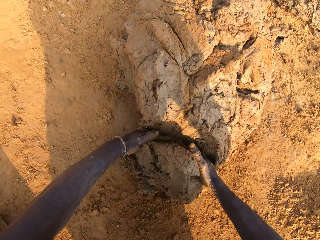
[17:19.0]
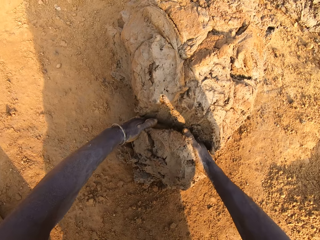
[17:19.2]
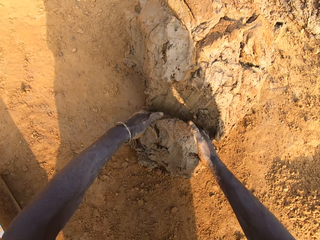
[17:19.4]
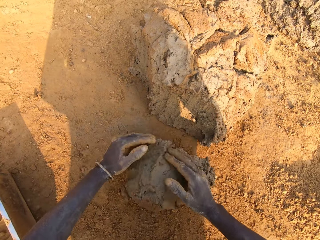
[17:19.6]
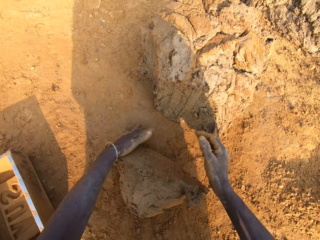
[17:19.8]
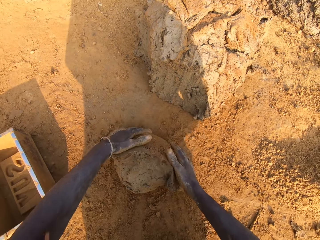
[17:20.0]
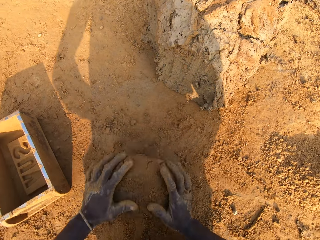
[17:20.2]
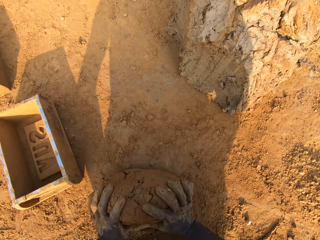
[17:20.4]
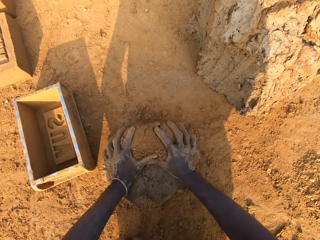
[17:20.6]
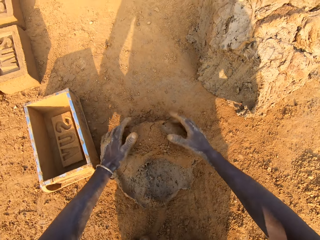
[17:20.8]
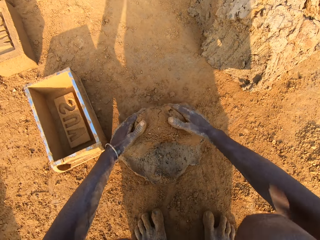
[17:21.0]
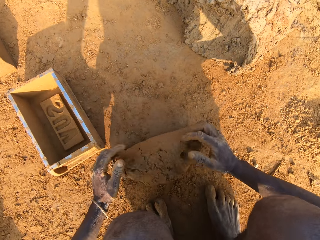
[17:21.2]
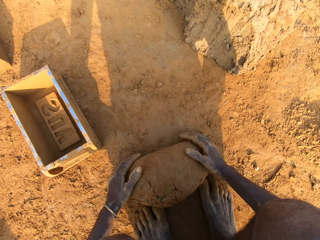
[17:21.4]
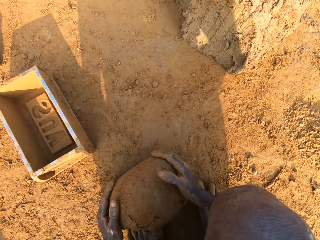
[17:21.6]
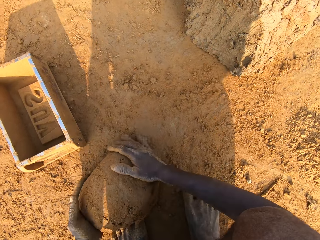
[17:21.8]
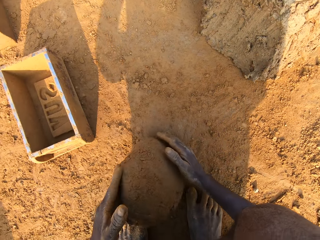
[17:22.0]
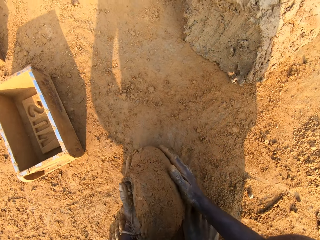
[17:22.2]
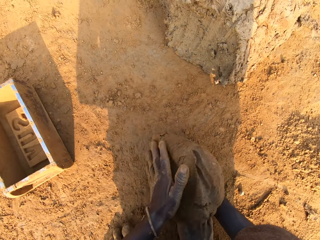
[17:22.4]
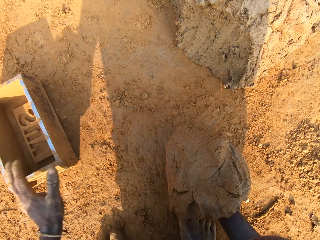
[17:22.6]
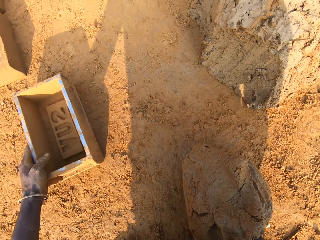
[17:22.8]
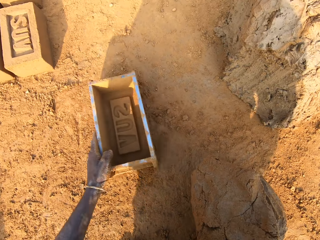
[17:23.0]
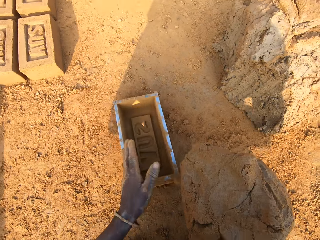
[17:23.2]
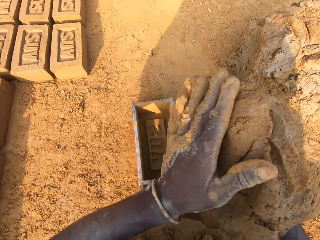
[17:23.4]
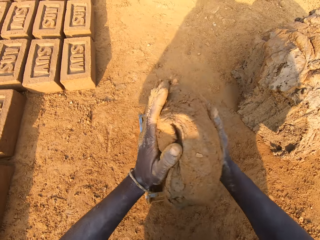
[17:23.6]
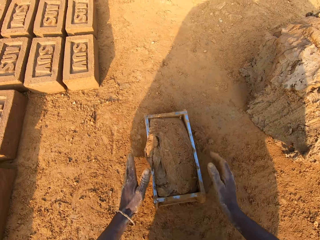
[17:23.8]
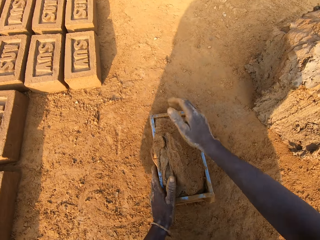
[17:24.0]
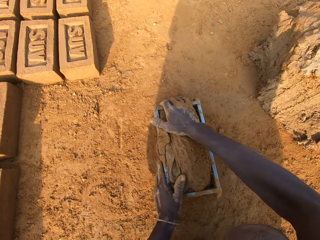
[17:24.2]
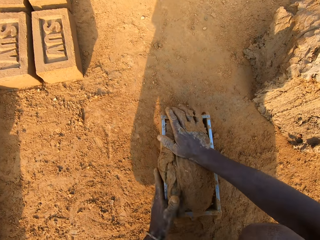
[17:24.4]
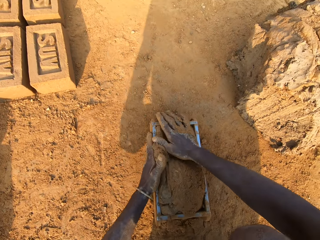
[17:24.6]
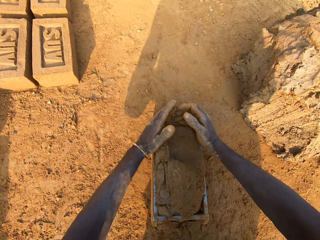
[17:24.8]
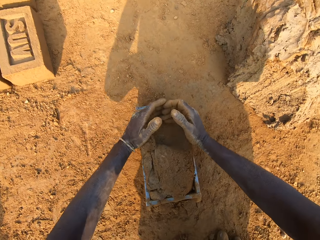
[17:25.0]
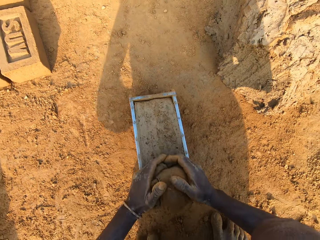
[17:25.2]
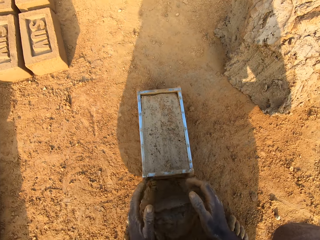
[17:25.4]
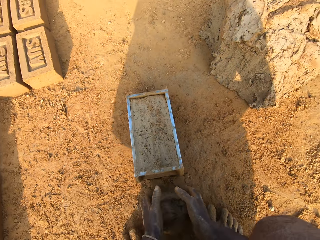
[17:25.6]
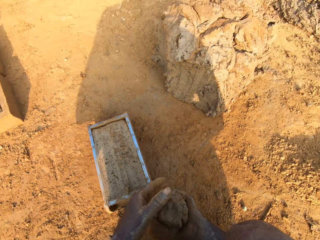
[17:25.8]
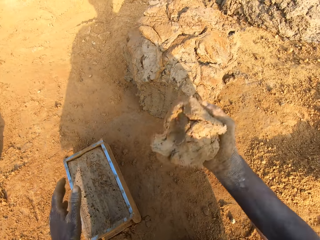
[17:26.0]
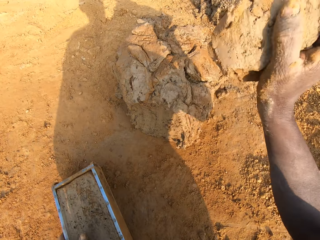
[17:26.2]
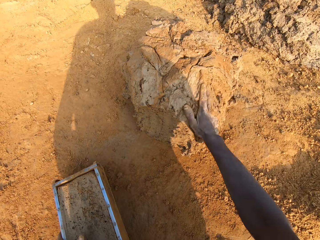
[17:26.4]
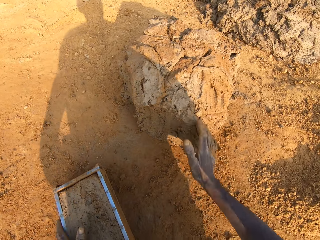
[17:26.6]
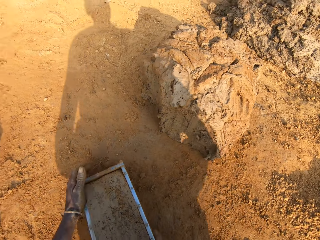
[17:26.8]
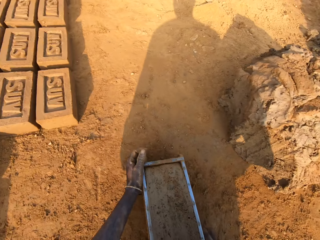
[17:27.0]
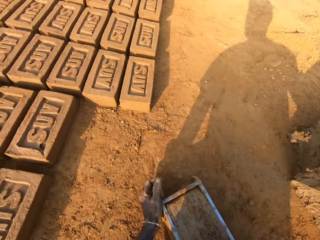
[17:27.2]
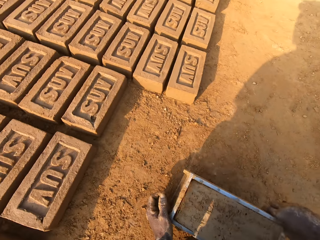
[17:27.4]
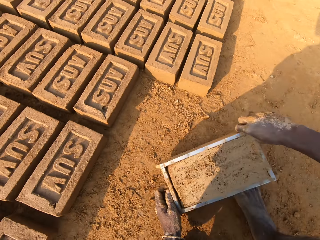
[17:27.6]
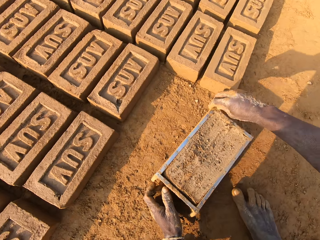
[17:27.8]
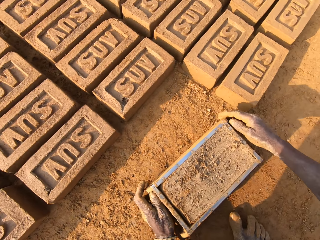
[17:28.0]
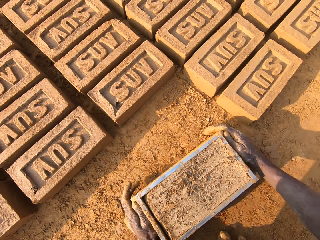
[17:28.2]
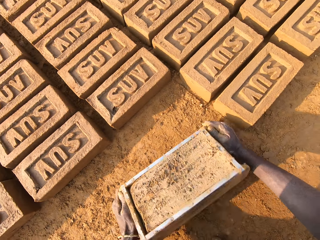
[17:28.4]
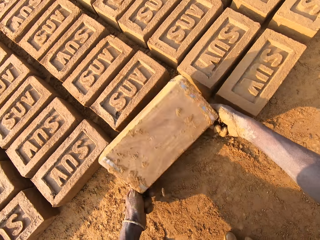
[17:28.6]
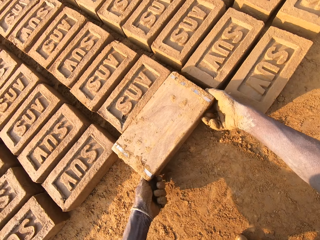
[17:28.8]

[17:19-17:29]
The camera wearer puts mud in the brick mould. He cuts a portion of the concrete from the heap of concrete on the ground with his two hands. He mixes the concrete on the ground with his hands. He shifts the iron brick mold on the ground with his left hand. He drops the concrete in his hand in the iron brick mold. He removes the excess concrete from the iron brick mold. He drops the excess concrete on the heap of concrete on the ground. He turns the brick mould. He shifts the iron brick mold on the ground with his two hands. He moulds the brick.

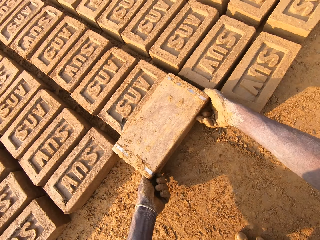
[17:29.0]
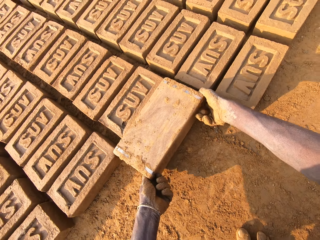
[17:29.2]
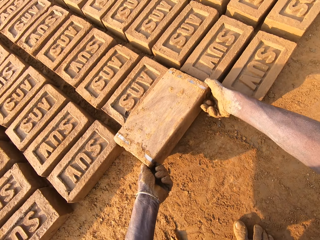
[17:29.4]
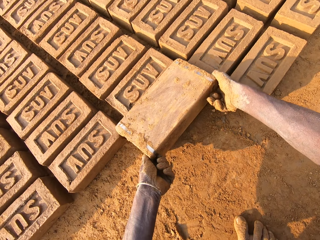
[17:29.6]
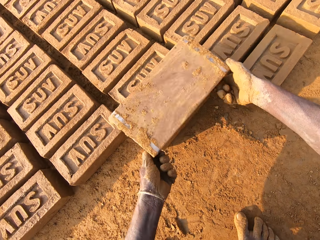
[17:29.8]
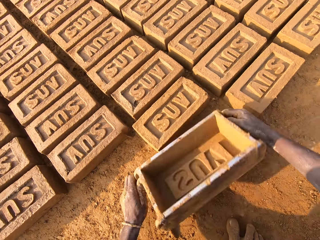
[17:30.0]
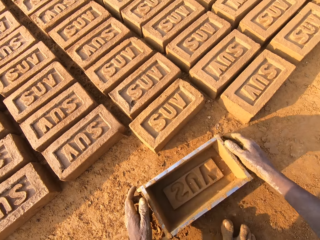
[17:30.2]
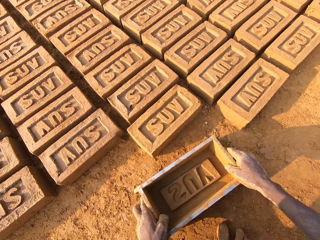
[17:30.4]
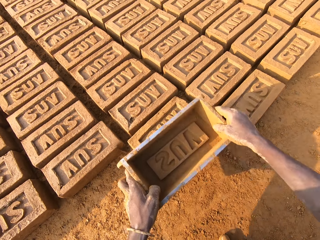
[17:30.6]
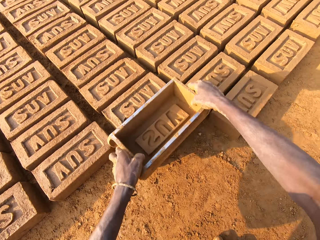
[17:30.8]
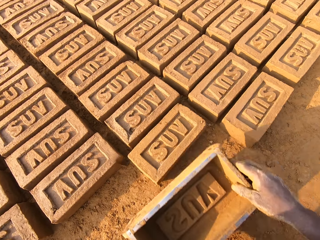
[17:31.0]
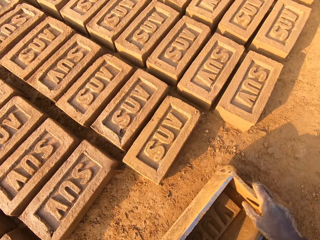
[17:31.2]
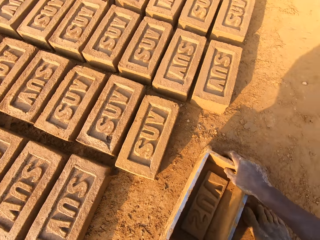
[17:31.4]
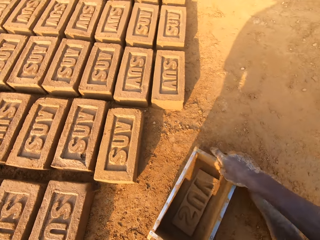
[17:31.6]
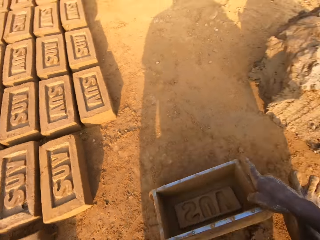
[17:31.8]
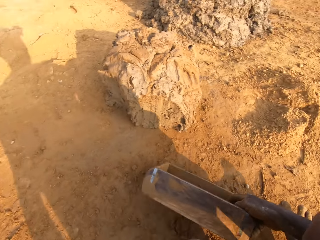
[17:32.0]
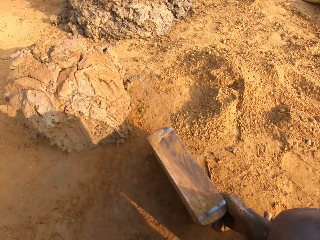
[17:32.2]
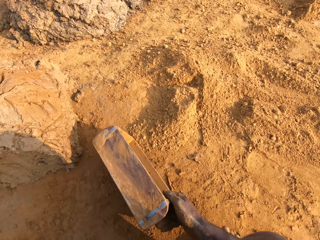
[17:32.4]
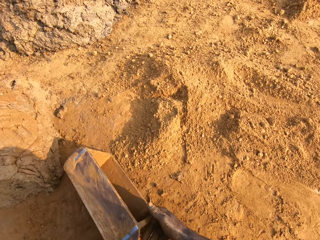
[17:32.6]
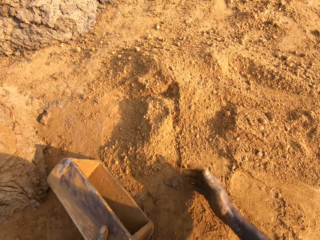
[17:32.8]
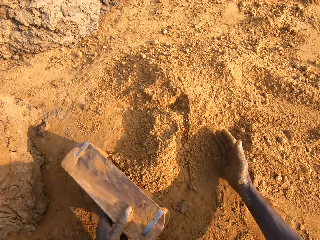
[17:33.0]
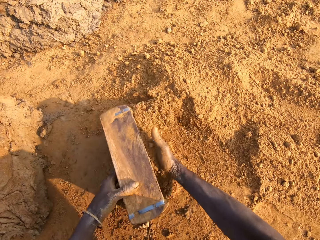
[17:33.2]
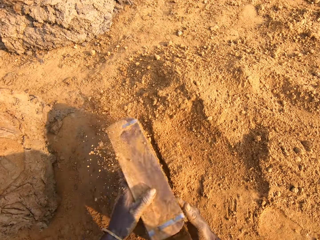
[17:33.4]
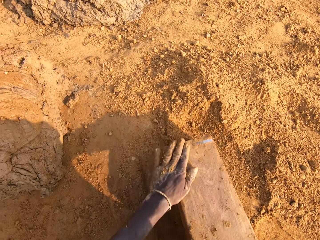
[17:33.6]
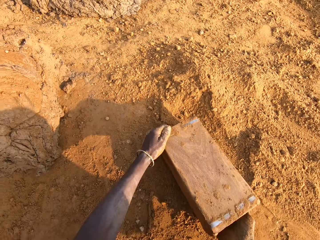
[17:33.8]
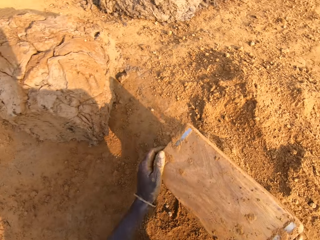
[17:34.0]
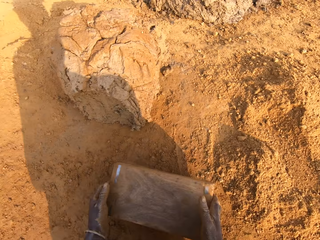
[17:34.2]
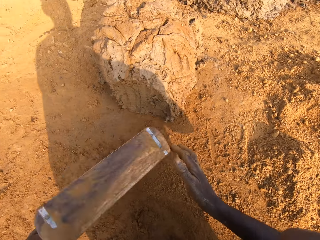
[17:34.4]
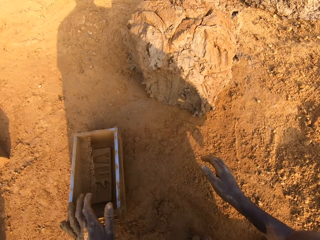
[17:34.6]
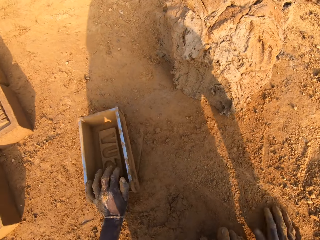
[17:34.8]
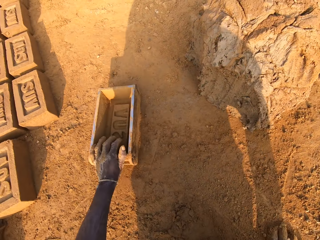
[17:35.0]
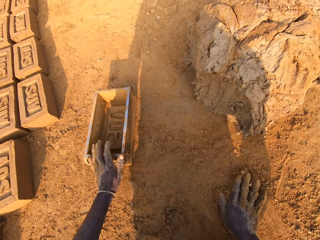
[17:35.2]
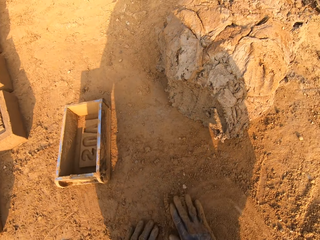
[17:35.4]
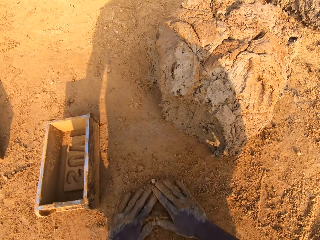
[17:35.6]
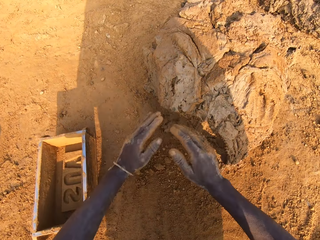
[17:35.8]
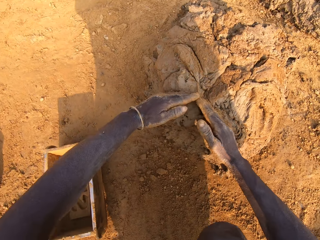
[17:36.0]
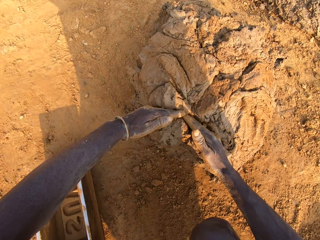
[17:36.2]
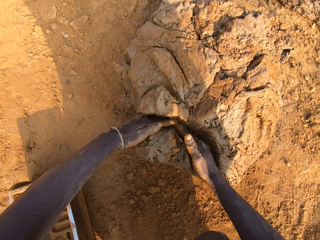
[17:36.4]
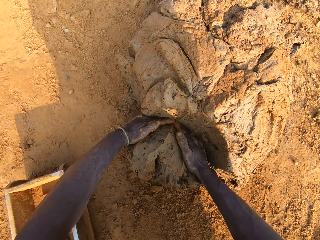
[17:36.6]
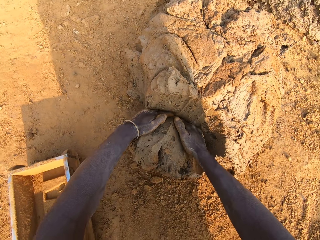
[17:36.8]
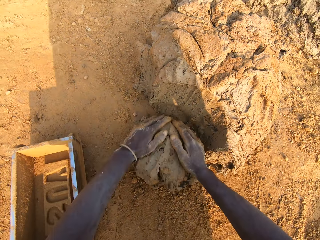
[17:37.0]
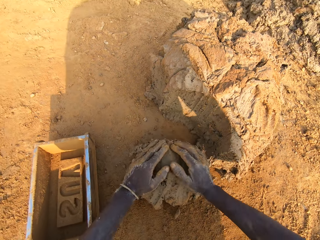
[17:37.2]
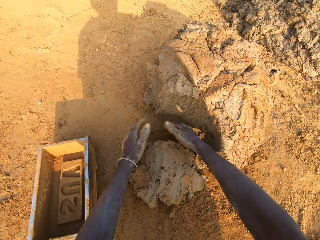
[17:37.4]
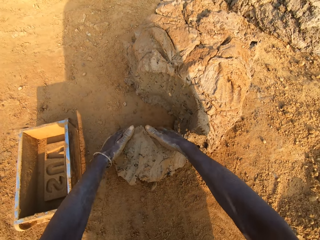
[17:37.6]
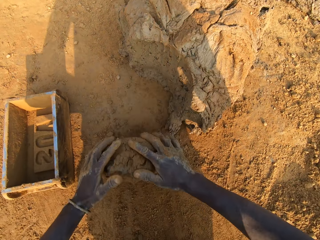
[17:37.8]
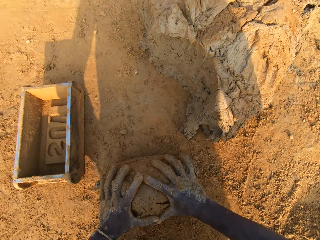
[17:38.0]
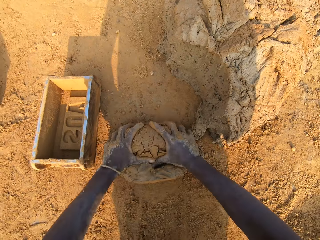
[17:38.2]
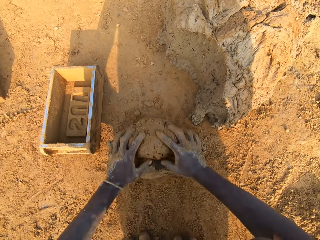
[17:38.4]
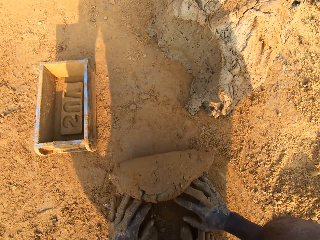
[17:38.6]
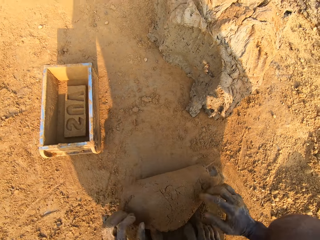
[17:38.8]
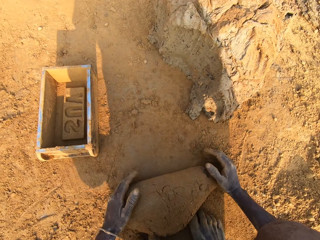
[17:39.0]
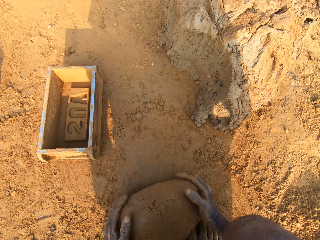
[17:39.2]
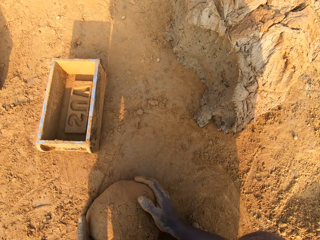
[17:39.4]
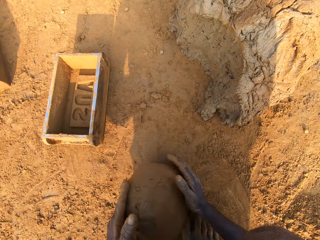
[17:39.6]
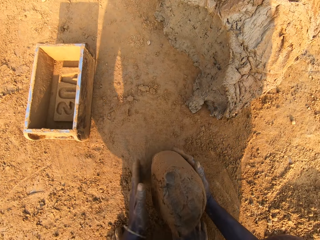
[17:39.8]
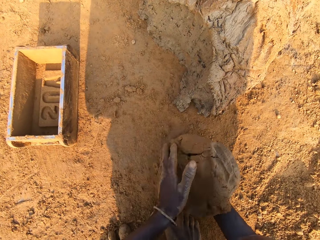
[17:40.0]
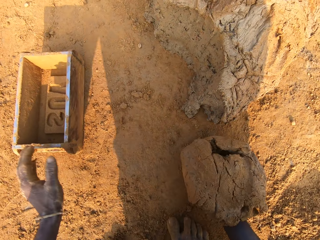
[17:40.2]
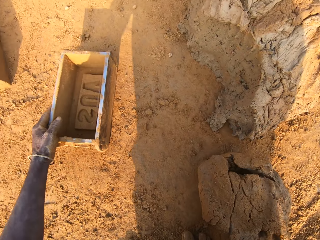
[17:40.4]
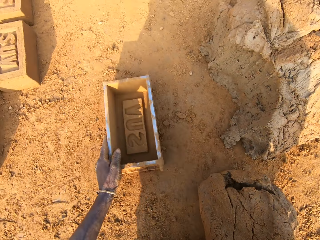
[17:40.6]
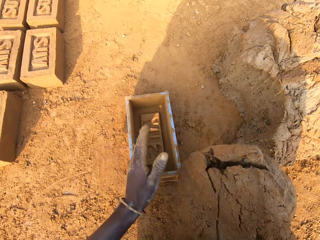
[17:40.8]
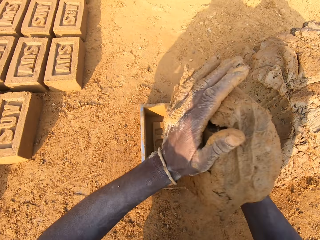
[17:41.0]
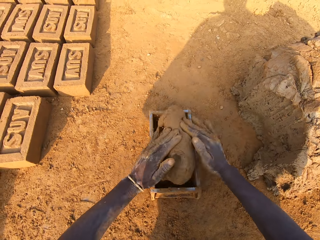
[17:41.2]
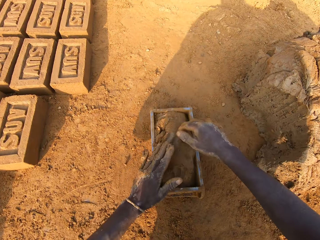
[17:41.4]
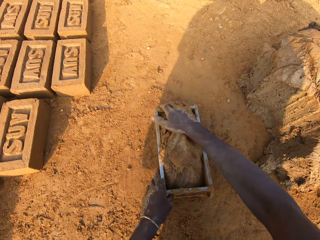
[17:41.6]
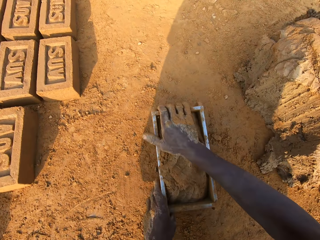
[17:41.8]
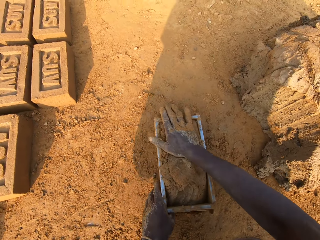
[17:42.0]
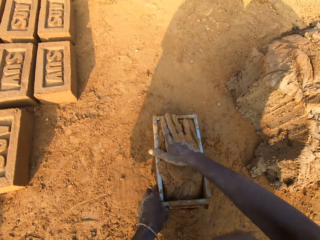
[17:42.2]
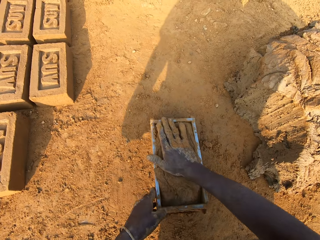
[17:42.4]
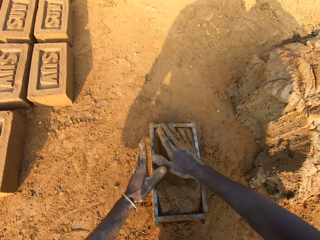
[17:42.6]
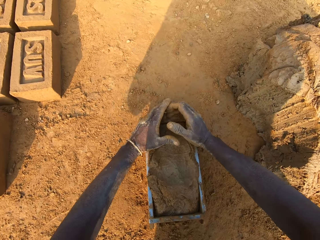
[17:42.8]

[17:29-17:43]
The camera wearer turns the iron brick mold on the ground. He drops the iron brick mold on the ground. He hits the brick with the iron brick mold in his hands. He drops the iron brick mold on the ground. He pours sand or dry soil into the iron brick mold with his right hand. He pours the soil on the ground. He removes the sand from the iron brick mold. He drops the iron brick mold on the ground. He puts mud in the brick mould. He cuts a portion of the concrete from the heap of concrete on the ground with his two hands. He mixes the concrete on the ground with his hands. He shifts the iron brick mold on the ground with his left hand. He drops the concrete in his hand in the iron brick mold.
